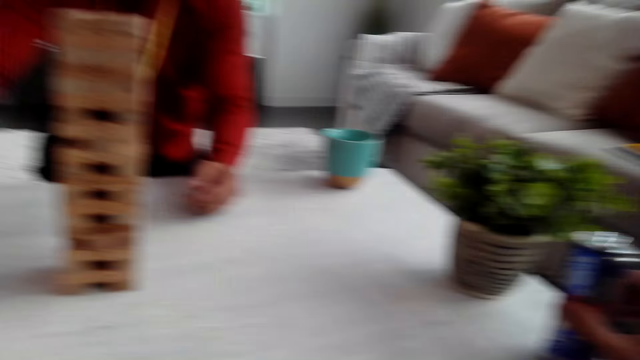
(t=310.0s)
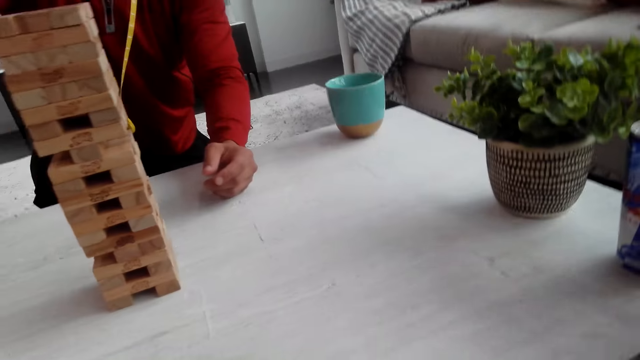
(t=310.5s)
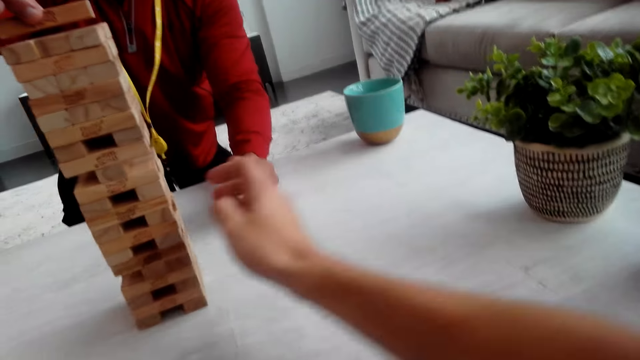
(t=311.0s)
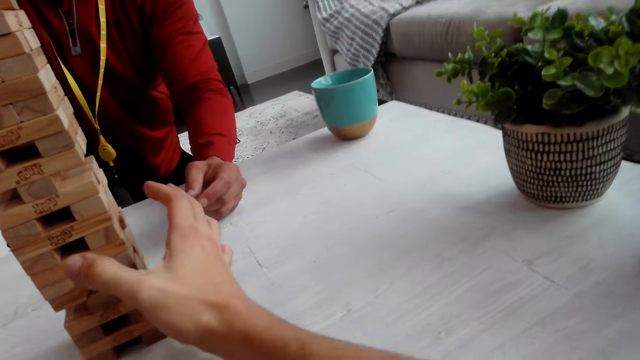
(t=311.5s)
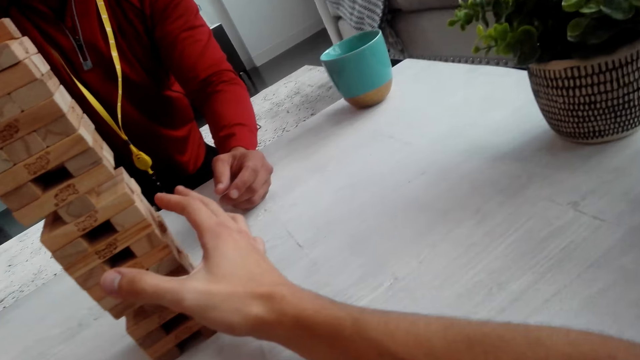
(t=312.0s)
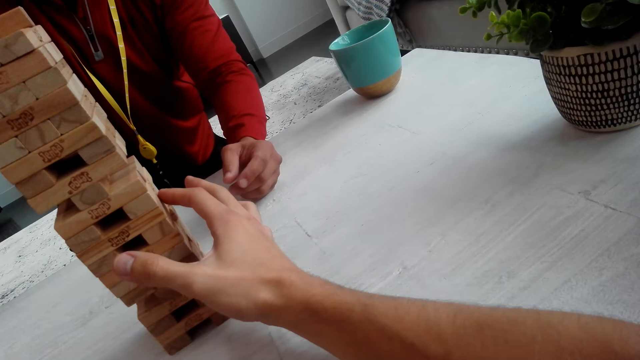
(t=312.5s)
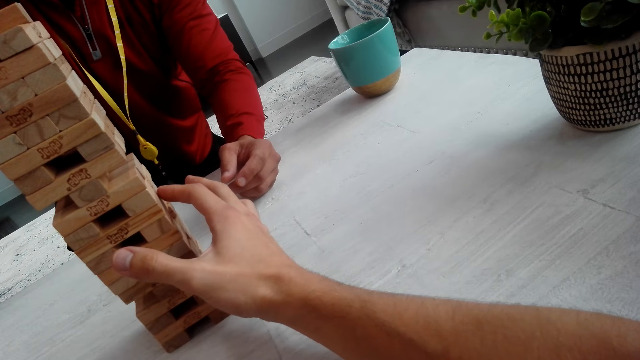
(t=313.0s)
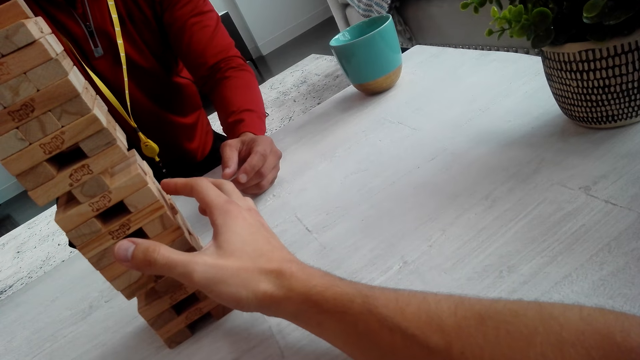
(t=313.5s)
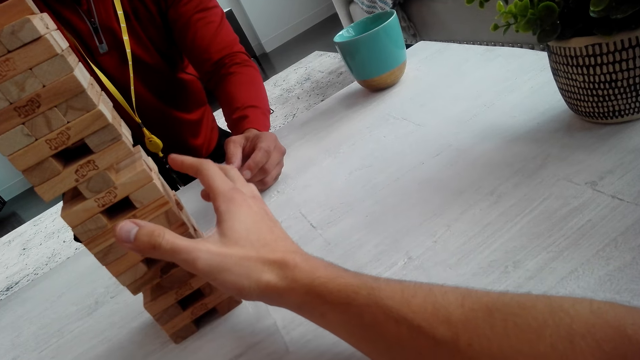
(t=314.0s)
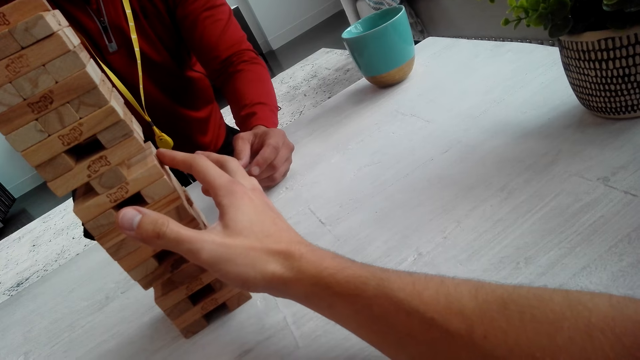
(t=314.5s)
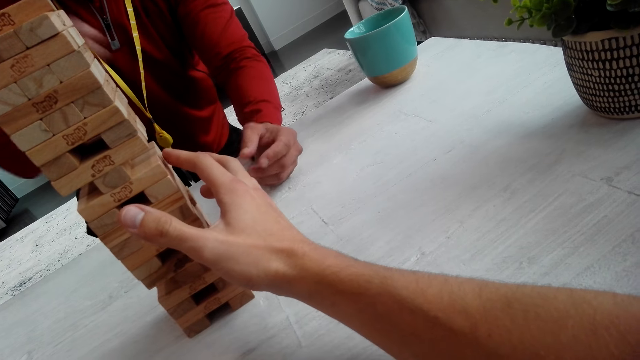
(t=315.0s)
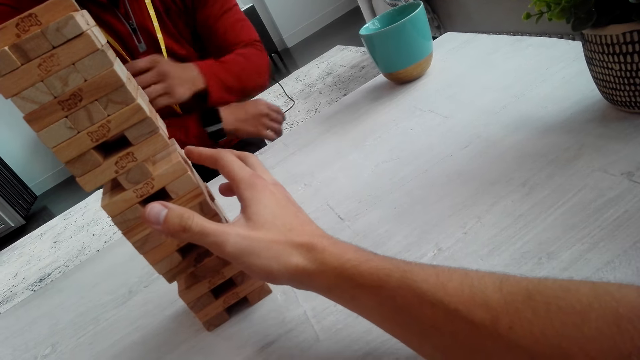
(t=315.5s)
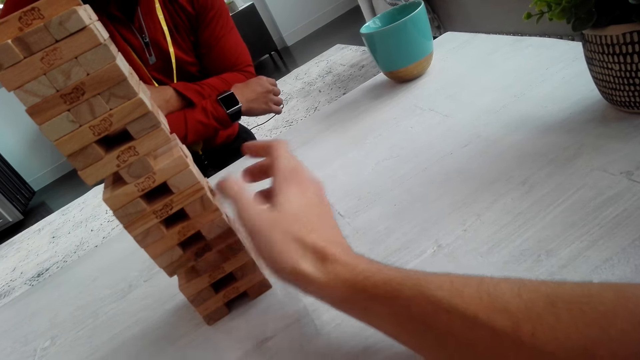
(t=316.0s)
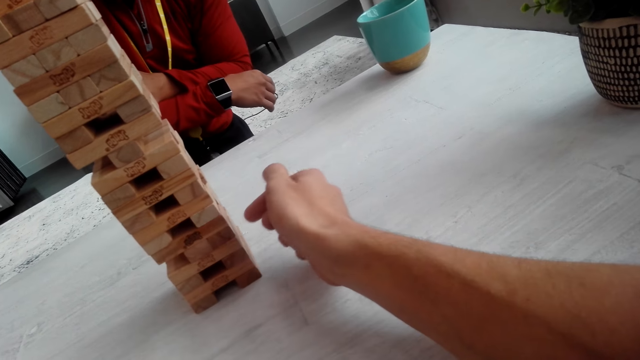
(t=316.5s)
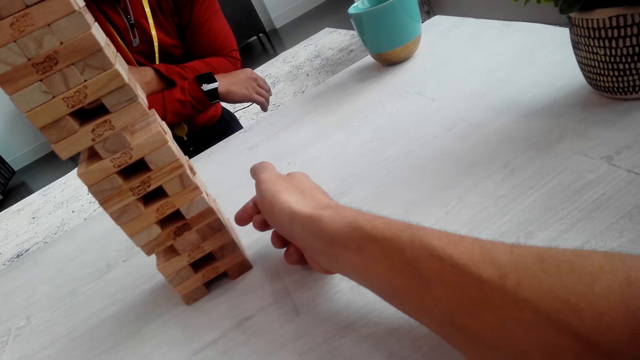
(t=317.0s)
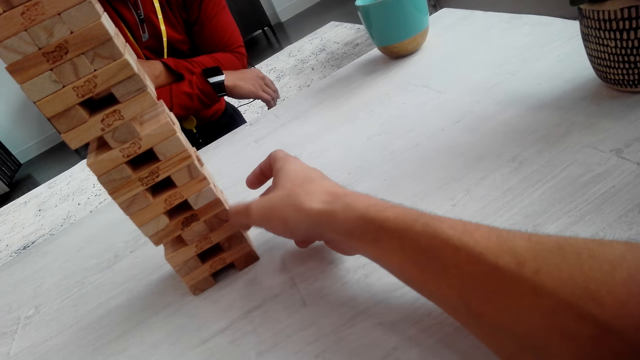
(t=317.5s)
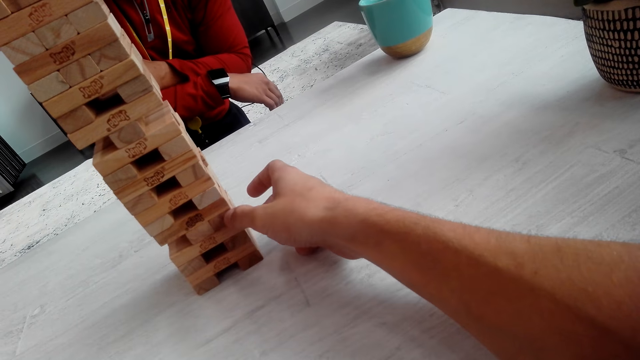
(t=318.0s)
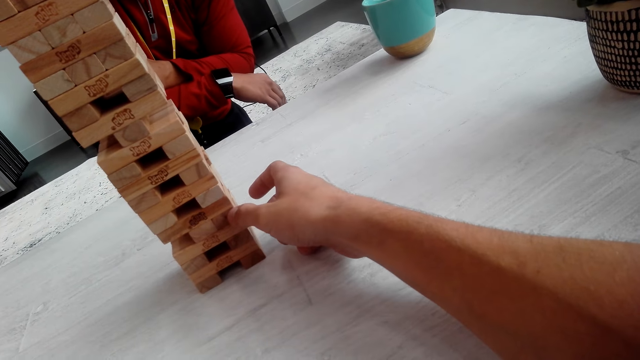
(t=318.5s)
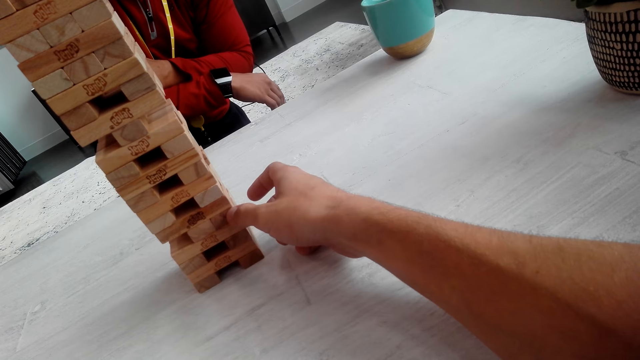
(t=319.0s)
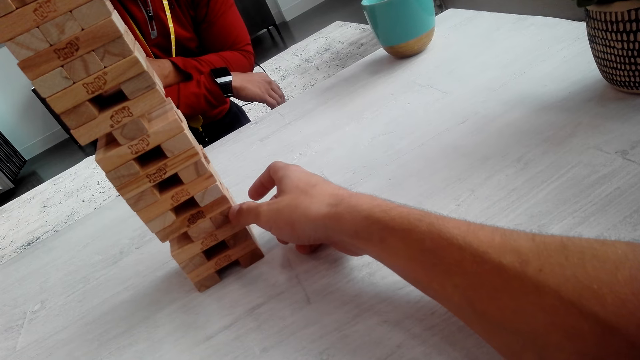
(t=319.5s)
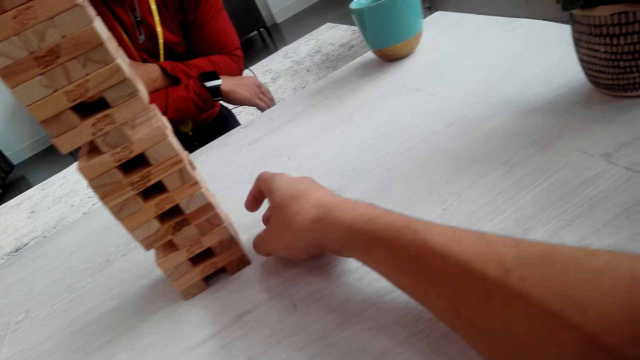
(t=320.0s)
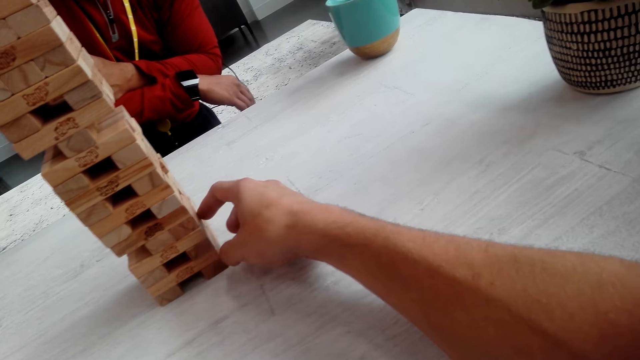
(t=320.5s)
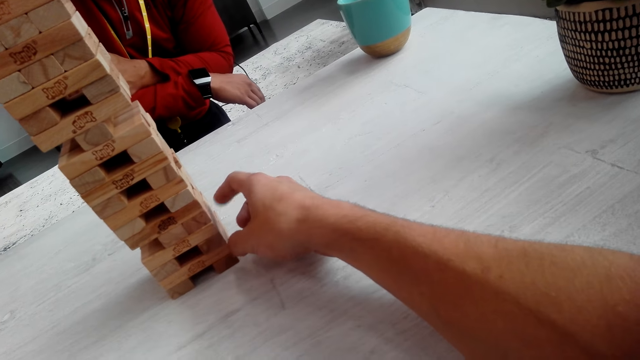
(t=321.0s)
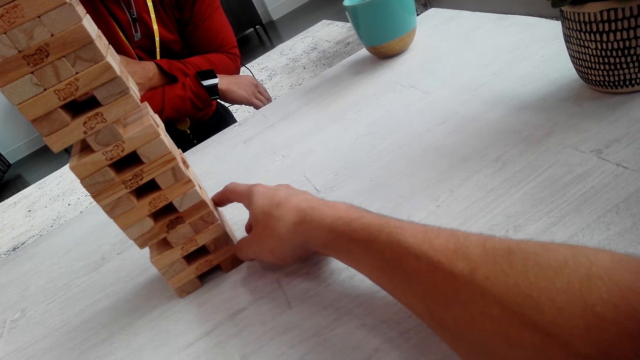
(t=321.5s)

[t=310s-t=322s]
A man picks up the jenga. The camera wearer talks to the man. They touch the wooden blocks and hit the jenga.

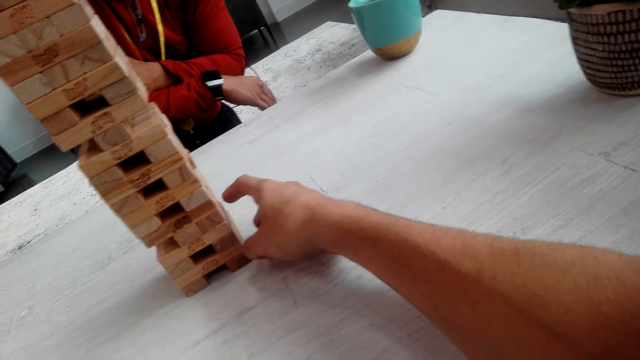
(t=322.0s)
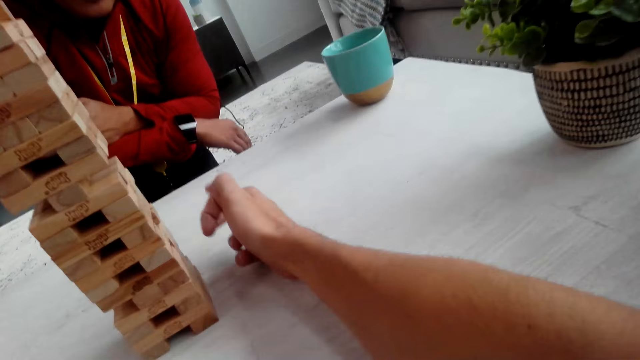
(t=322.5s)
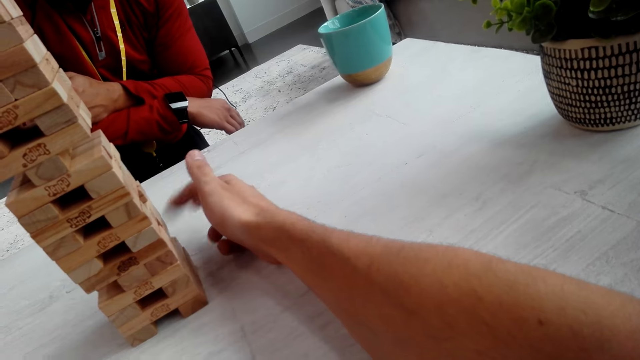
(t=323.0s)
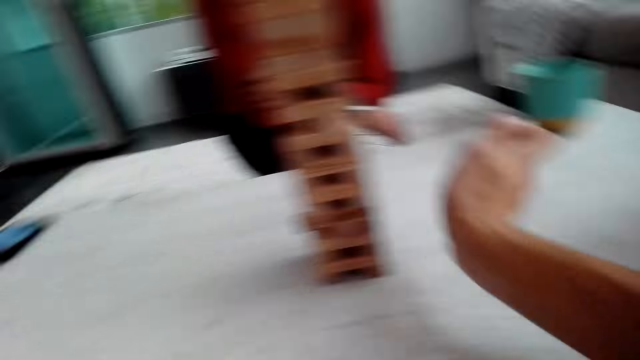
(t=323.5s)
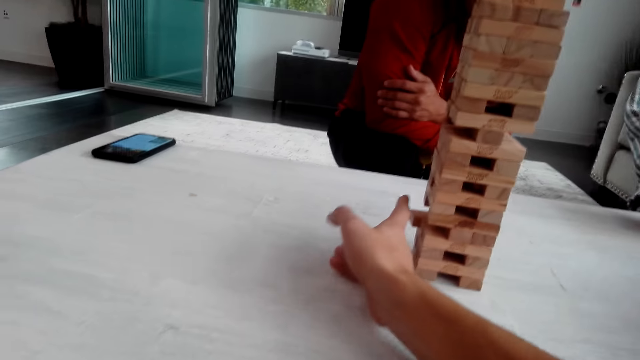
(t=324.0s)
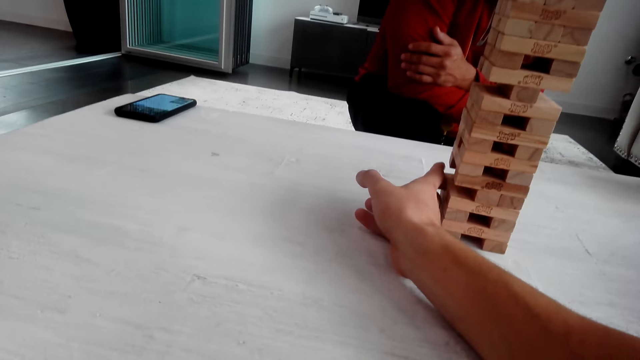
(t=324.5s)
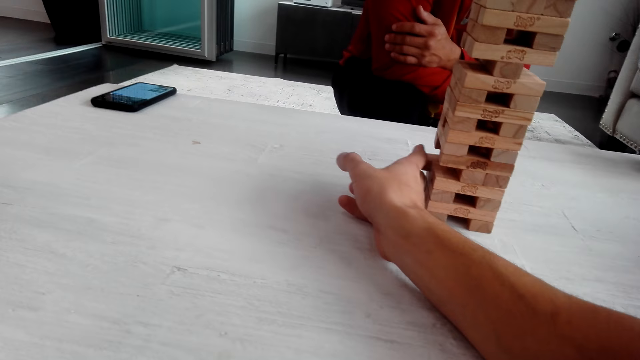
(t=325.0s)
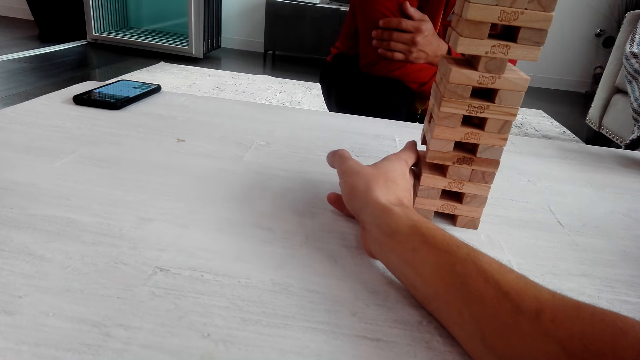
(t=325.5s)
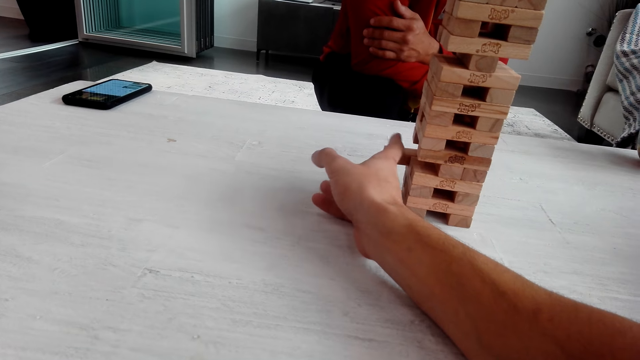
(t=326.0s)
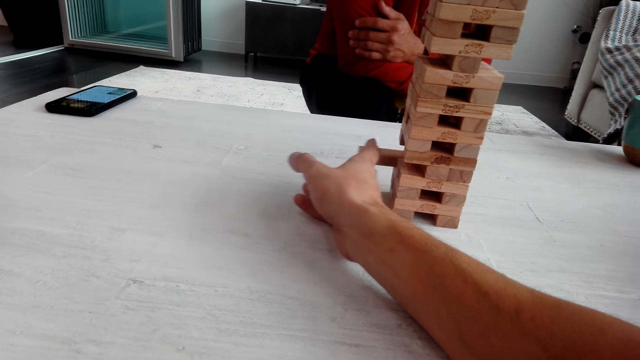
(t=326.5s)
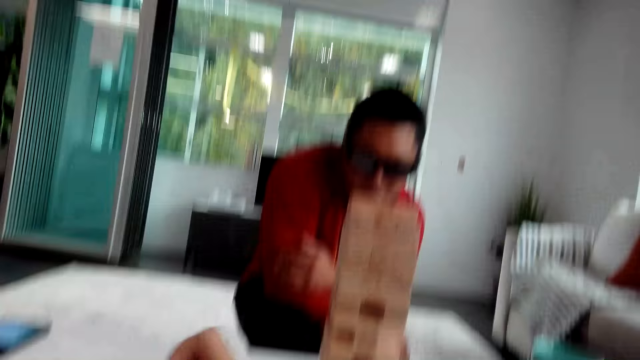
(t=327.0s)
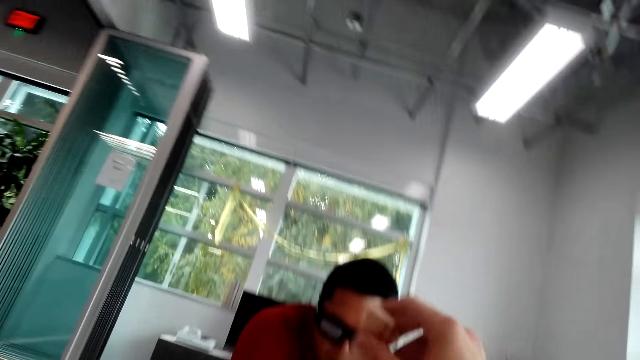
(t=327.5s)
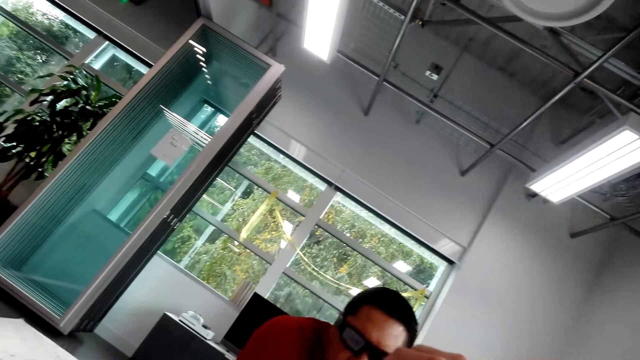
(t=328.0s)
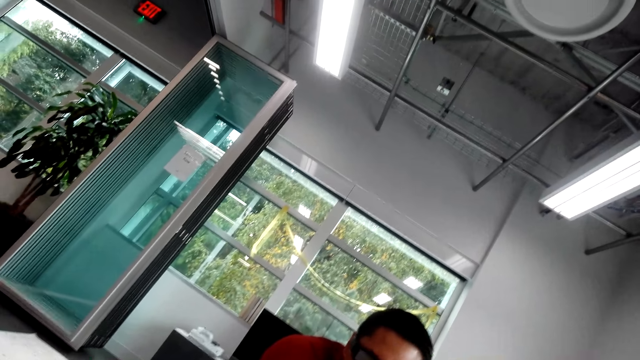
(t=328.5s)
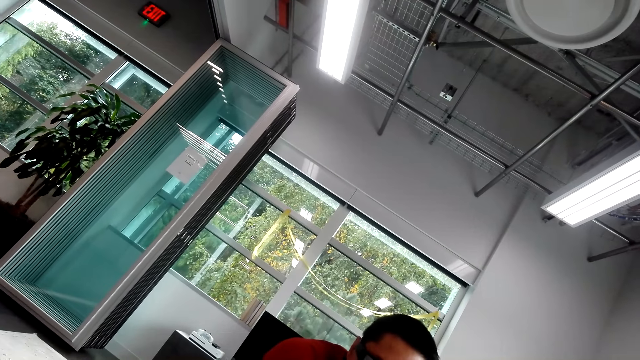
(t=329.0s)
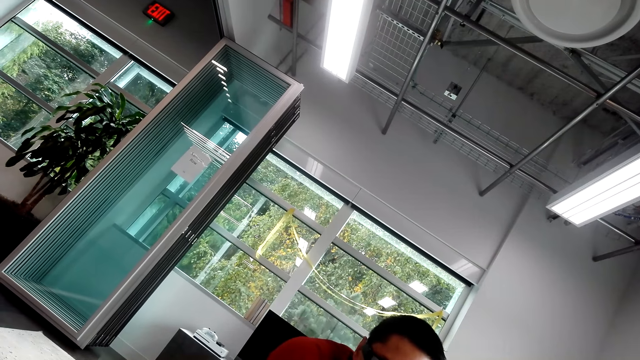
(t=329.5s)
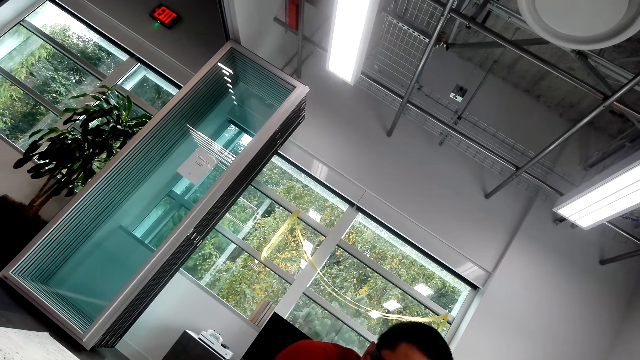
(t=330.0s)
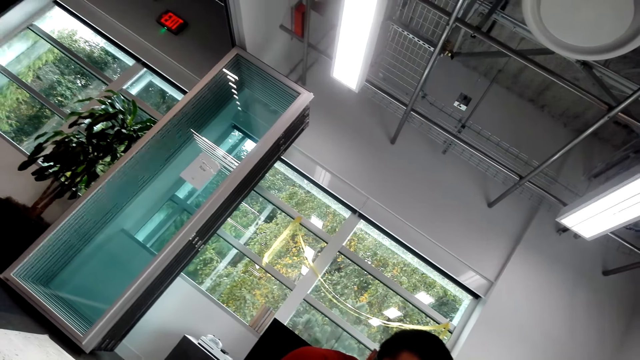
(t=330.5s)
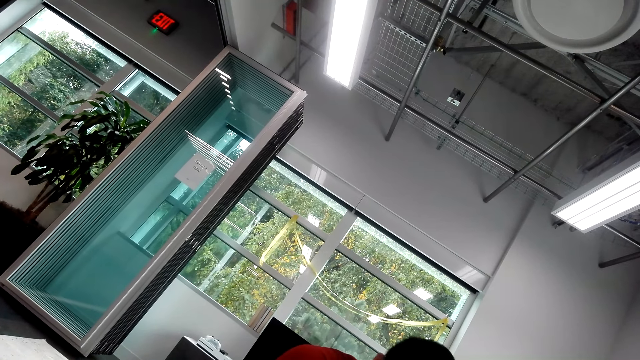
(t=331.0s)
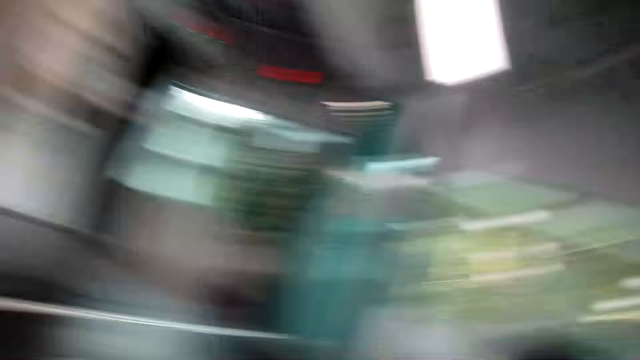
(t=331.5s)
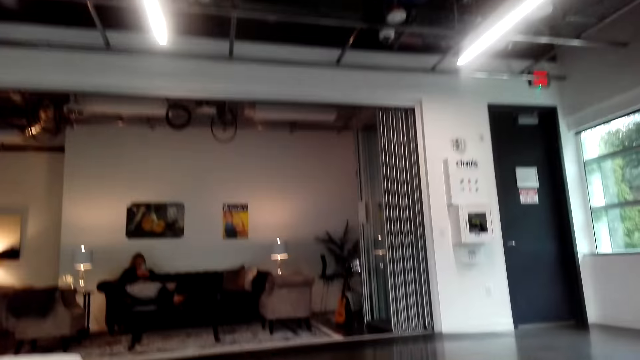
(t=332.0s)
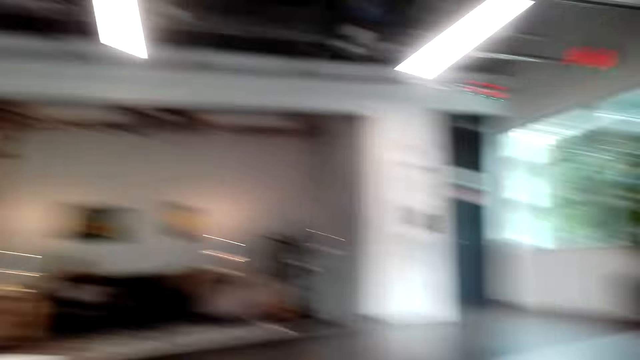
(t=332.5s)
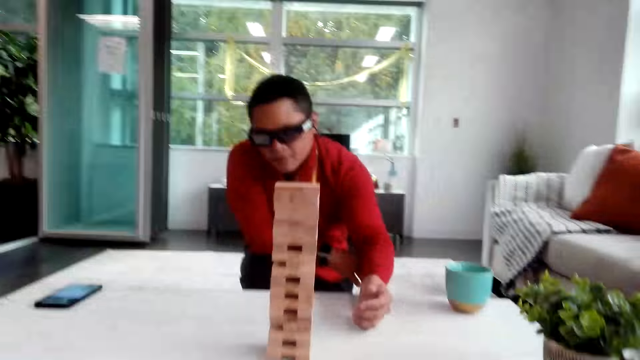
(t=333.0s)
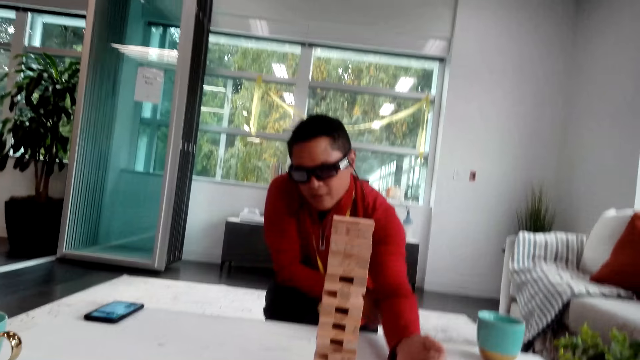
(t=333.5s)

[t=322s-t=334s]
The camera wearer removes the jenga. They pull the wooden block. They put the jenga on the other jenga. They look on the other side and look around.
